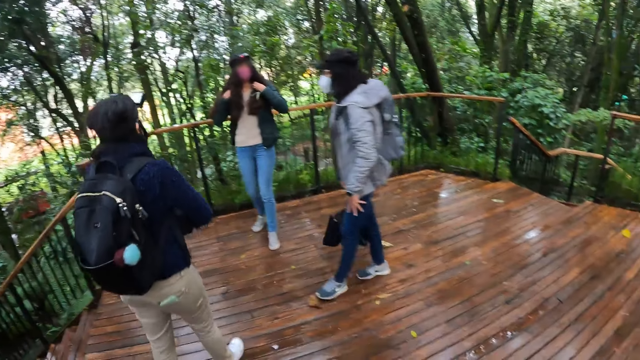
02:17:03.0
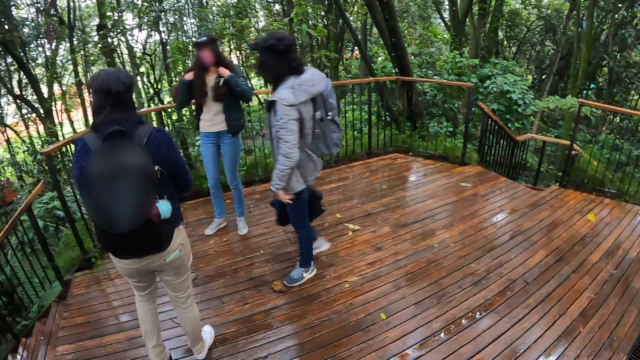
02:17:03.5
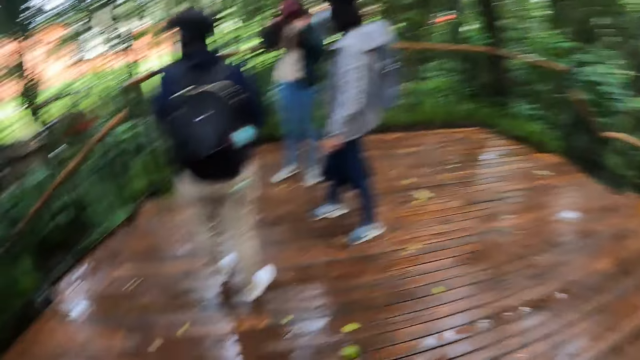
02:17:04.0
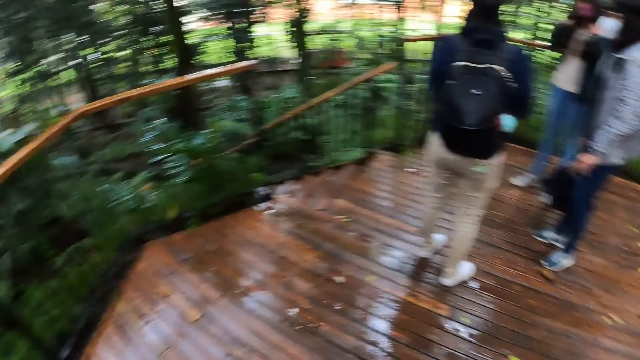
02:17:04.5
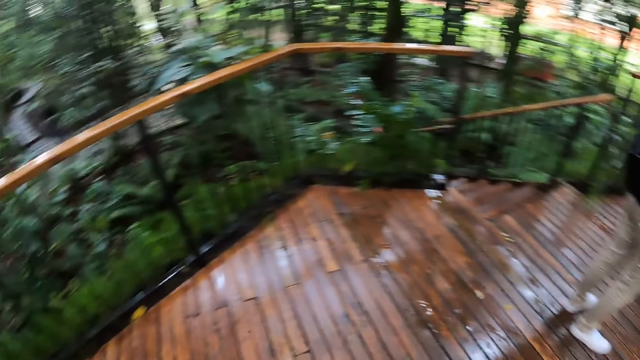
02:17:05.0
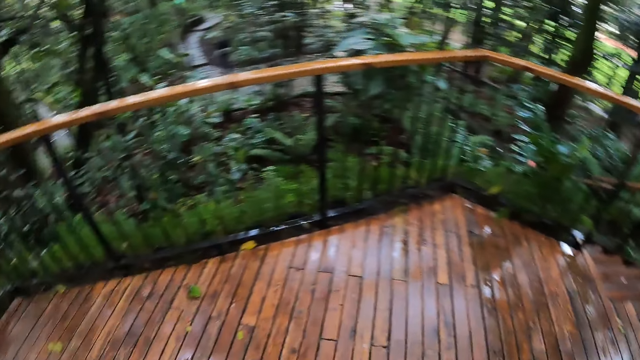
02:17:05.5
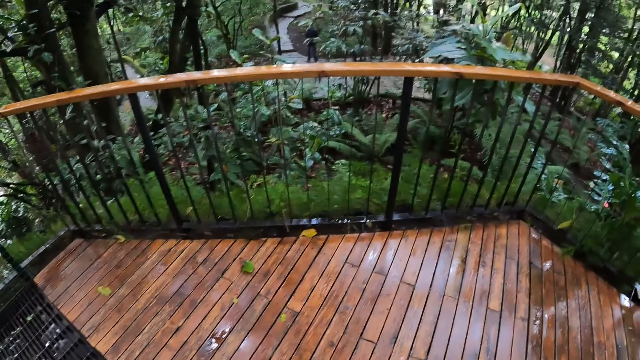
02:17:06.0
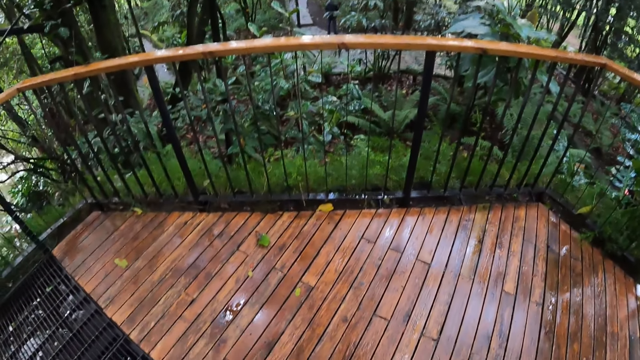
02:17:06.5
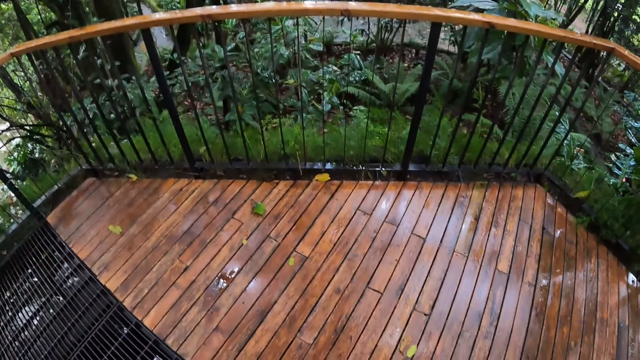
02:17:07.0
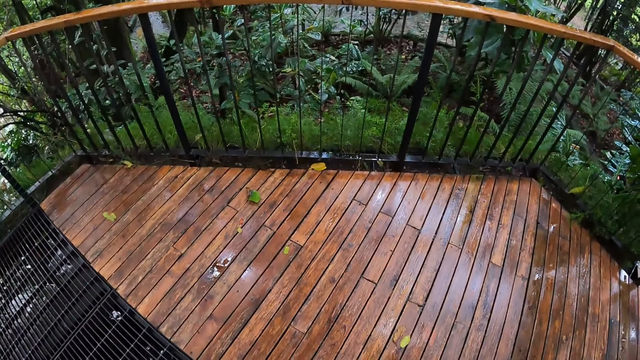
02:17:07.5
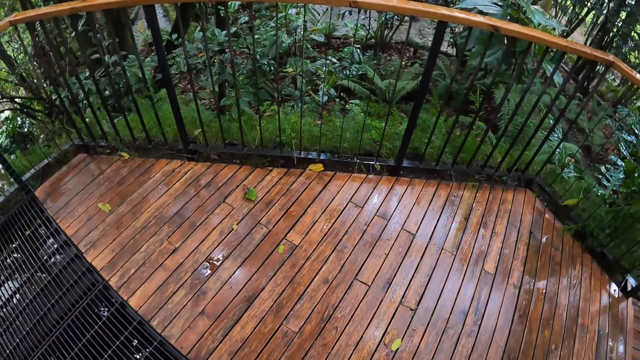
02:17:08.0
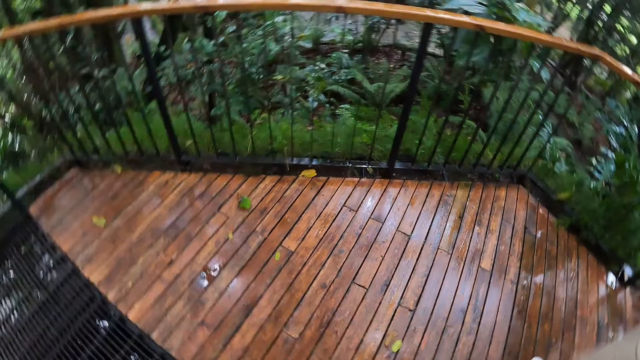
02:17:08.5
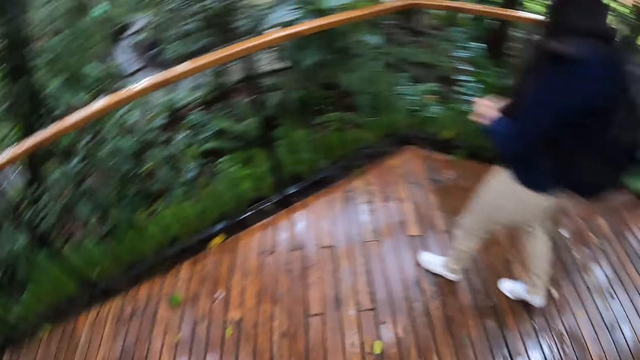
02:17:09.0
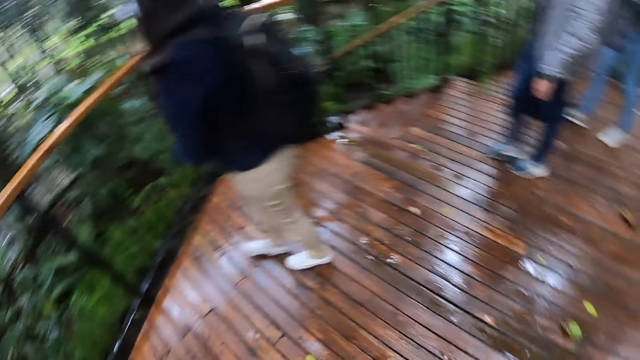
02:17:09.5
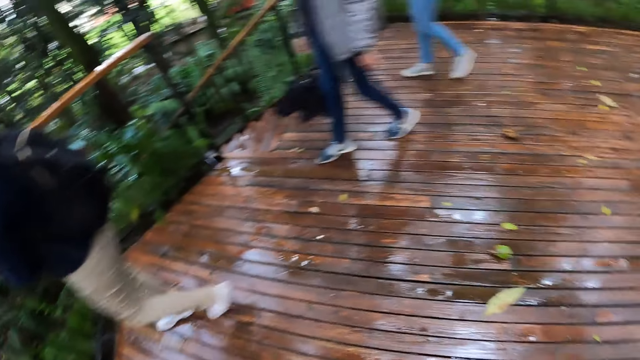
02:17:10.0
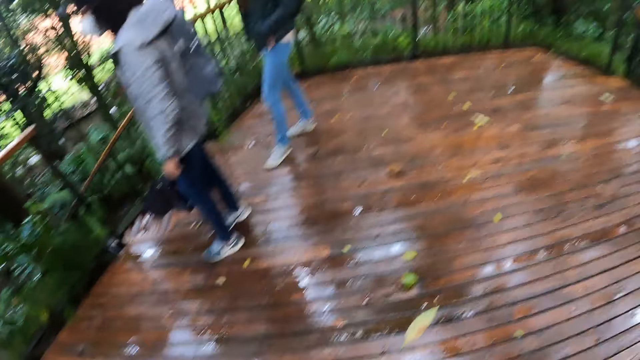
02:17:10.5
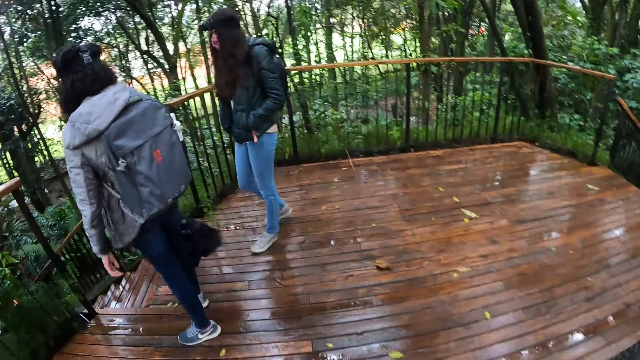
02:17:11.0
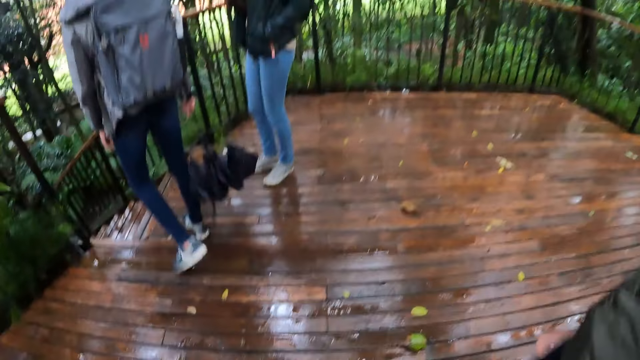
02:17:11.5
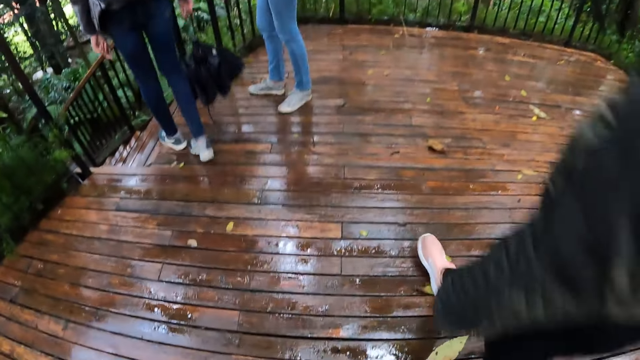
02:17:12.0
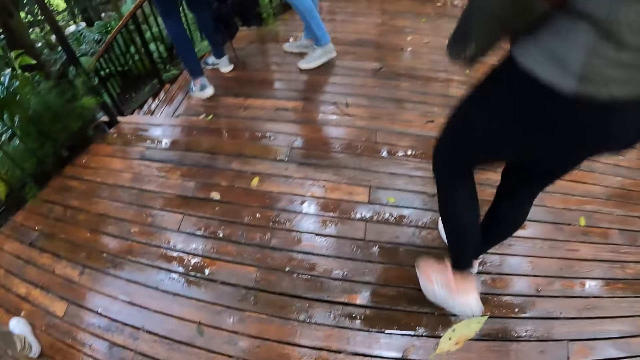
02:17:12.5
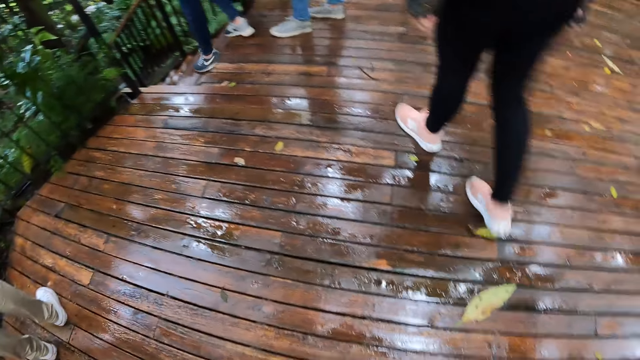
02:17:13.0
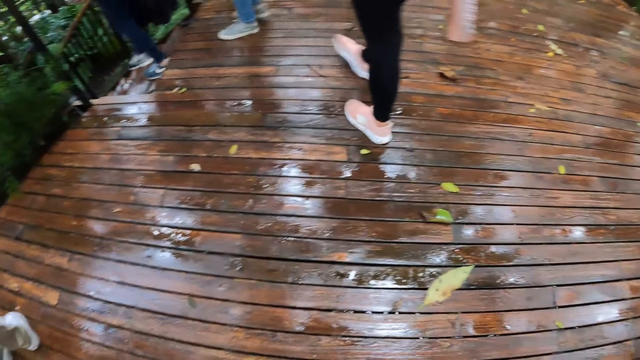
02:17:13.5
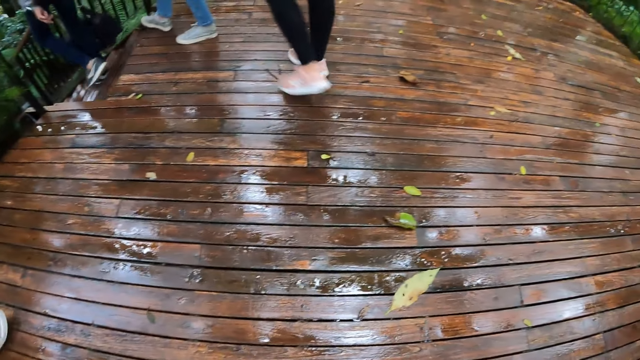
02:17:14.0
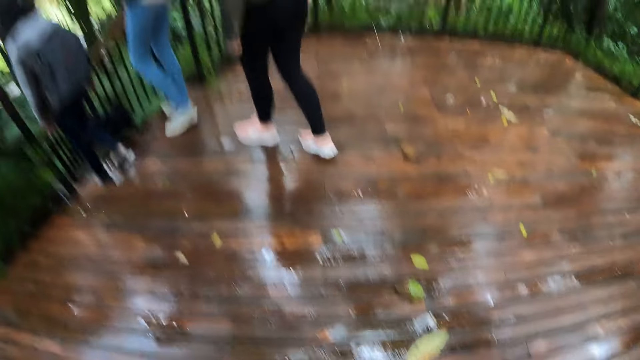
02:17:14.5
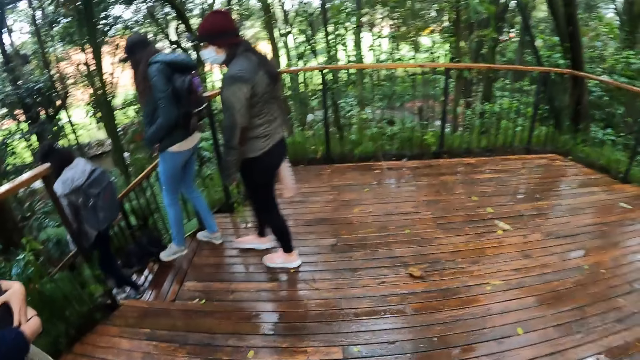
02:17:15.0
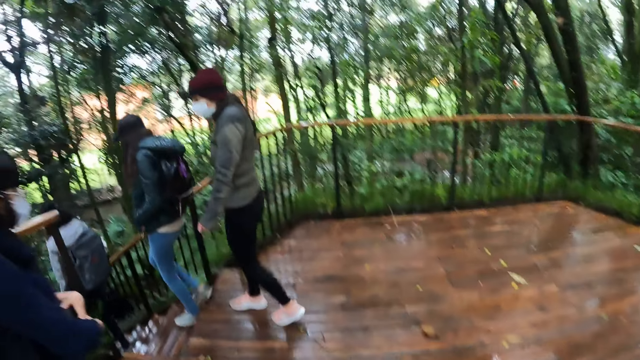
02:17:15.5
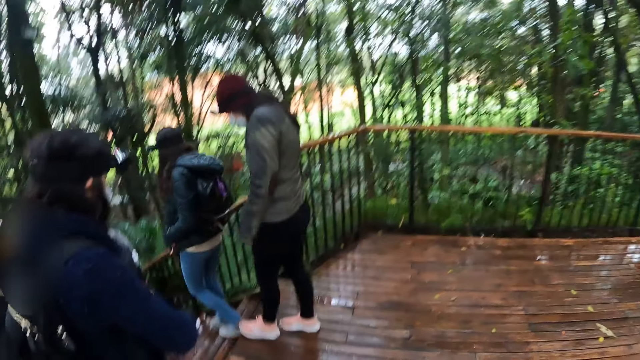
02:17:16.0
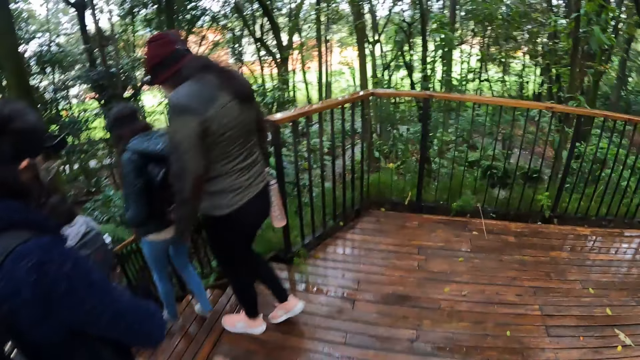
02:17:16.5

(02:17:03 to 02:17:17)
The camera wearer looks around. They lower both hands. A woman walks down the stairs. Another woman walks down the stairs.

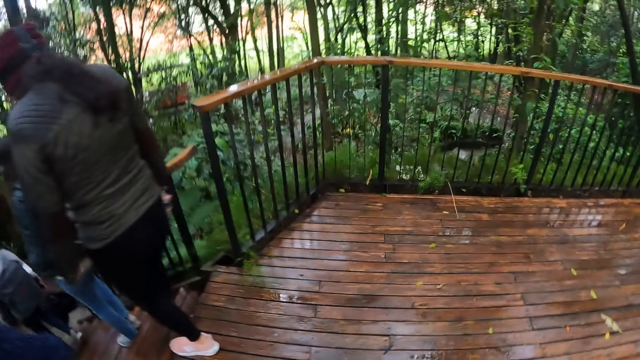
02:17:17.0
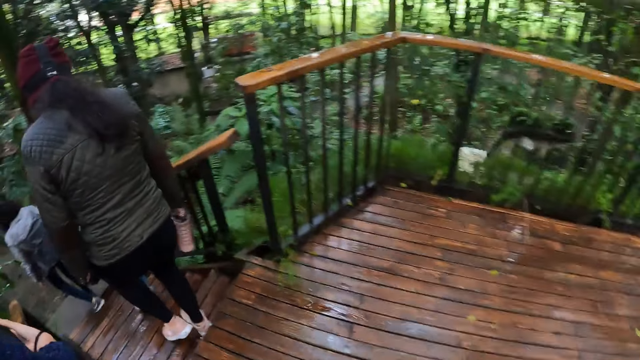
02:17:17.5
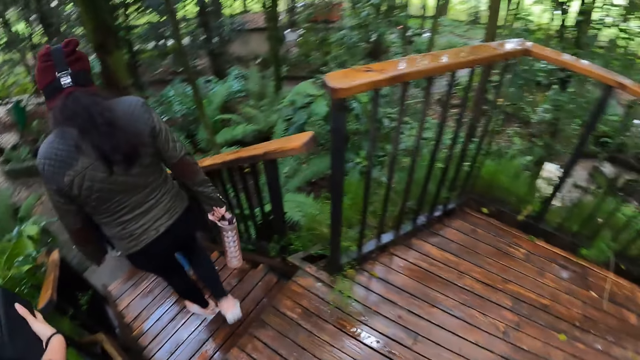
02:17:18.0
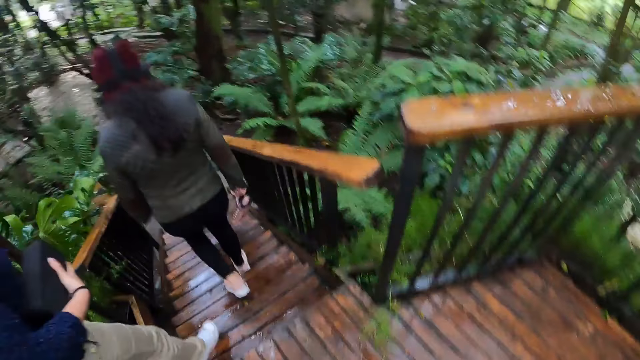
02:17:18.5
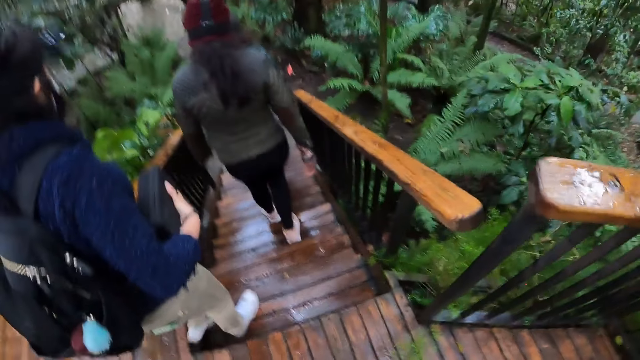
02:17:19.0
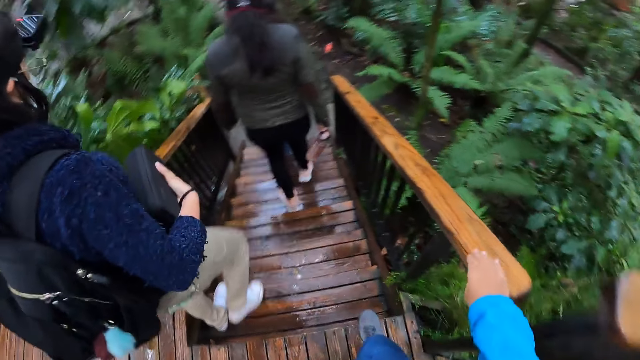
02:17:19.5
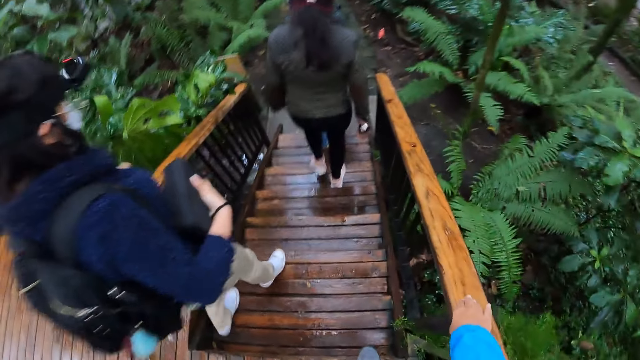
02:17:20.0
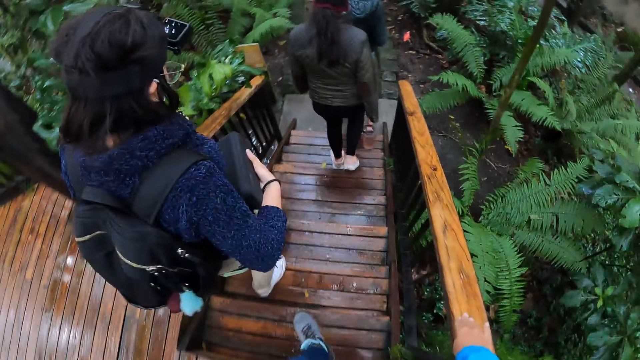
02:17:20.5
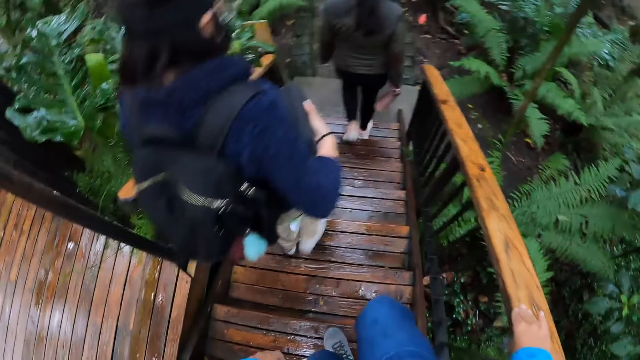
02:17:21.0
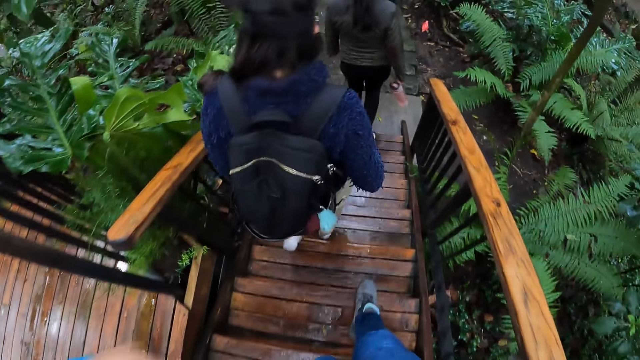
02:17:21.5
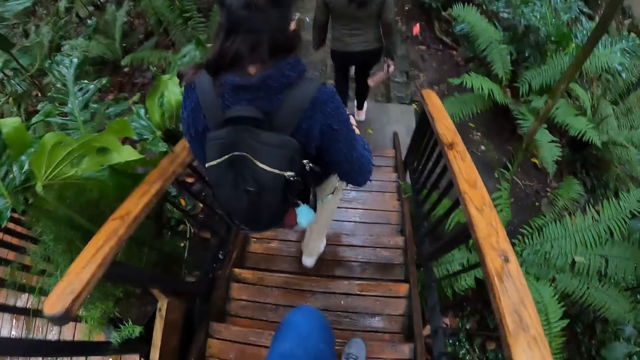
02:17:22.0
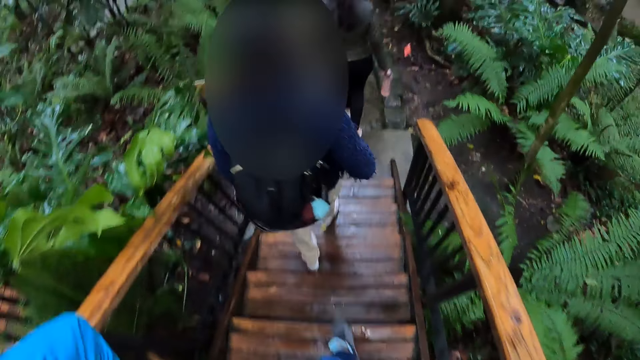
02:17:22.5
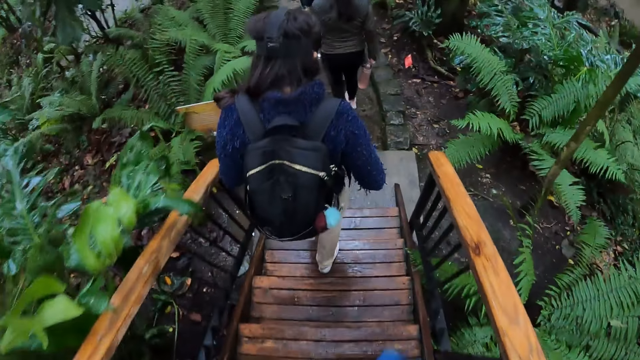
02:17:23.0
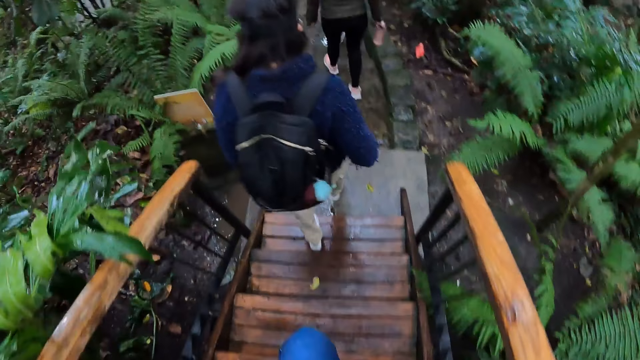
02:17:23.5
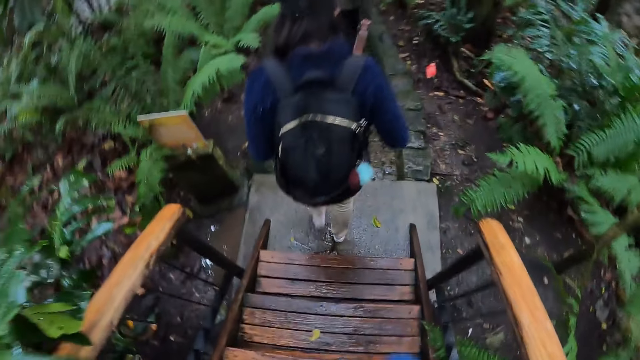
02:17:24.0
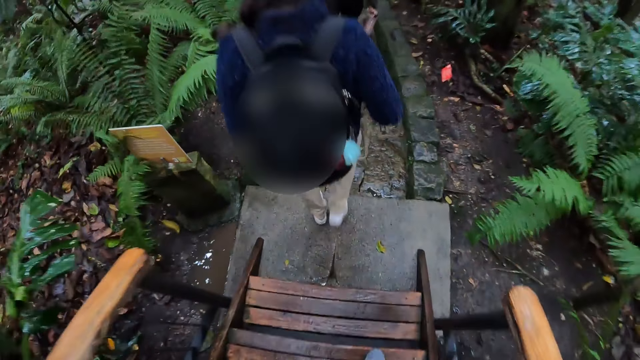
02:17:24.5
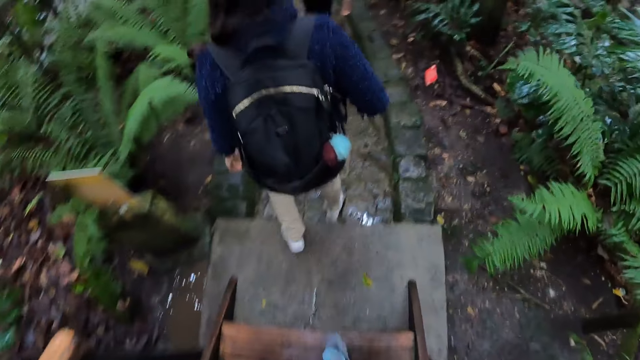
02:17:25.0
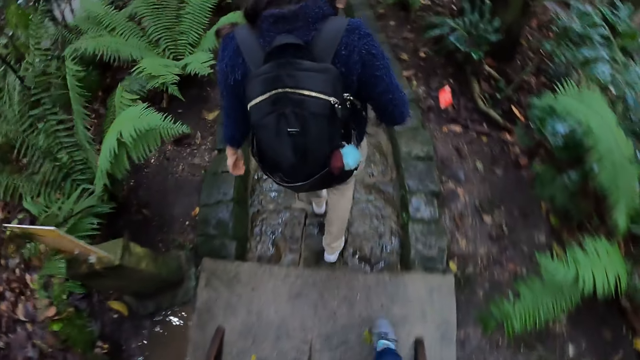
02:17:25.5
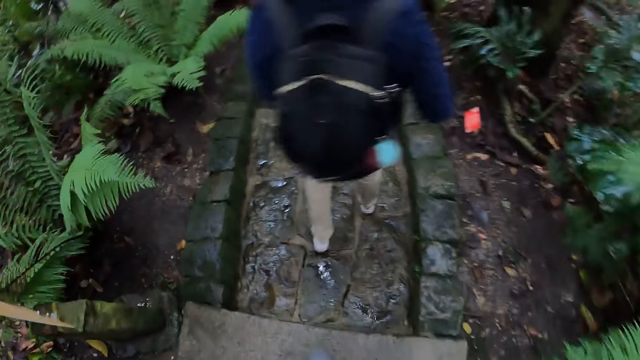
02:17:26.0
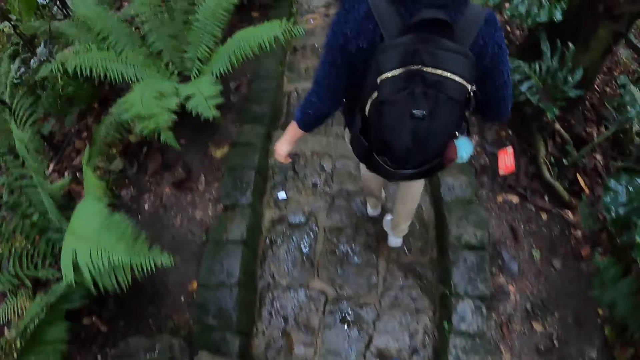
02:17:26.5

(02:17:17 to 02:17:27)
A woman walks down the stairs. Another woman walks down the stairs. The camera wearer holds the stairs railing with her right hand. She touches the stair rod. She walks down the stairs. She walks around. The other woman walks down the paved ground.
